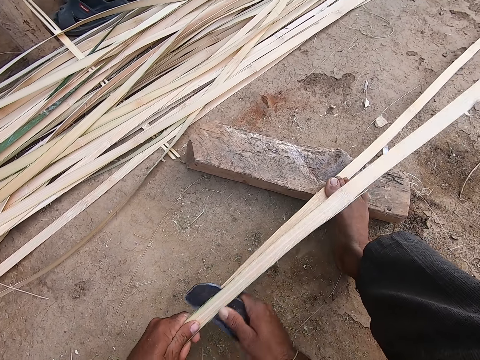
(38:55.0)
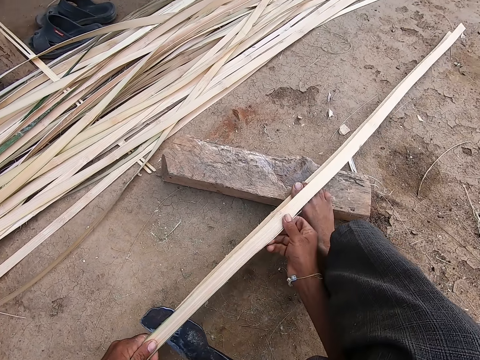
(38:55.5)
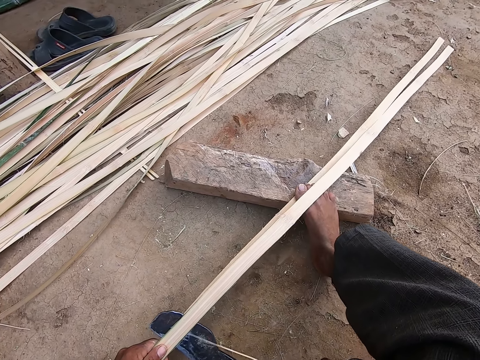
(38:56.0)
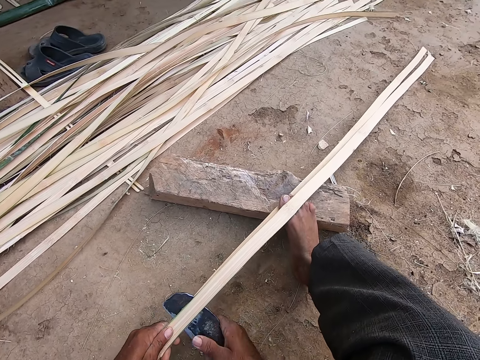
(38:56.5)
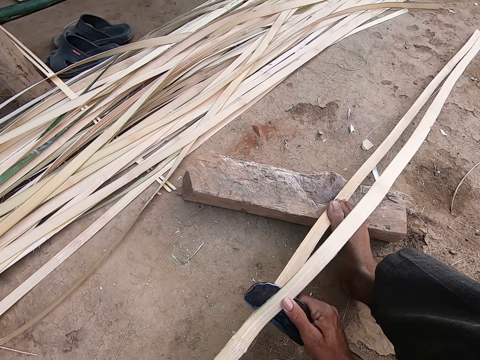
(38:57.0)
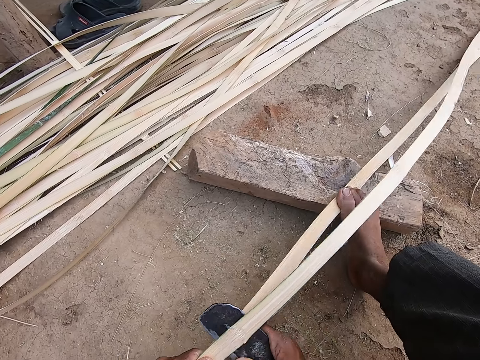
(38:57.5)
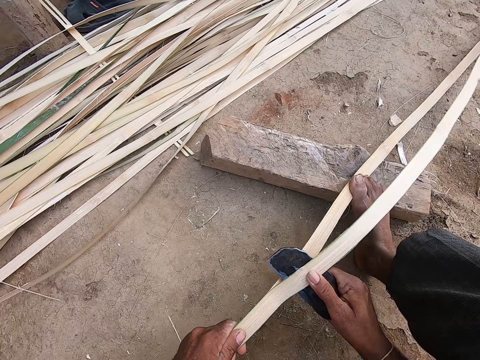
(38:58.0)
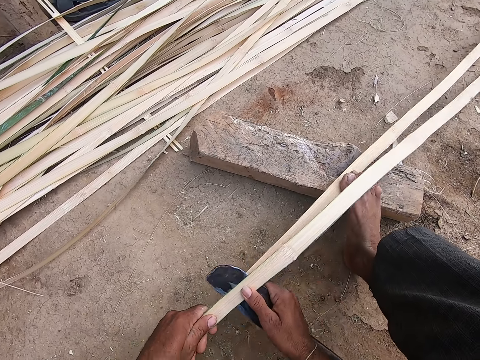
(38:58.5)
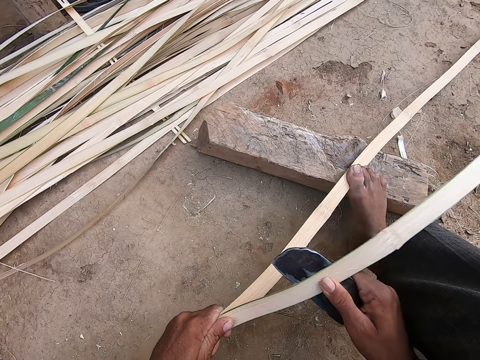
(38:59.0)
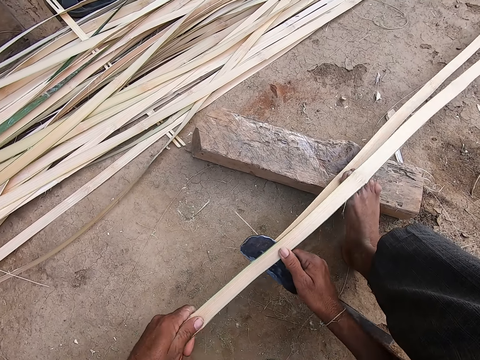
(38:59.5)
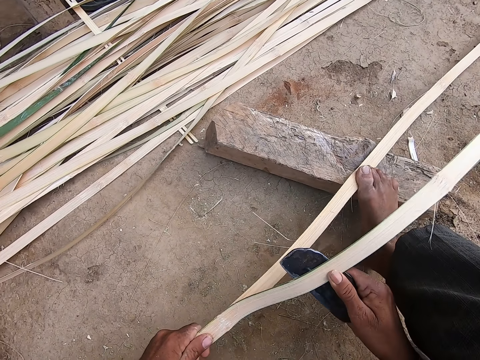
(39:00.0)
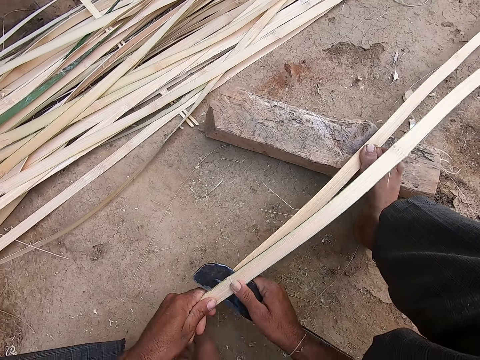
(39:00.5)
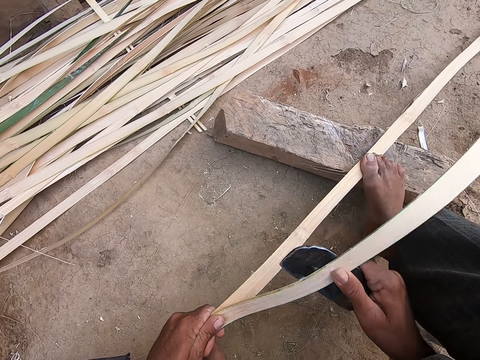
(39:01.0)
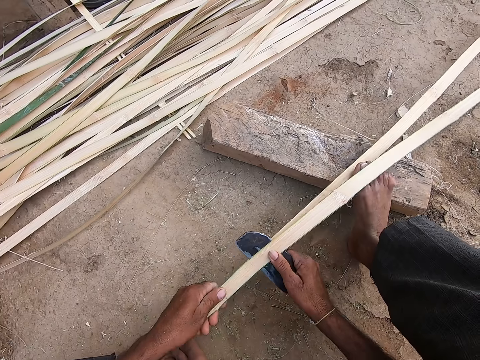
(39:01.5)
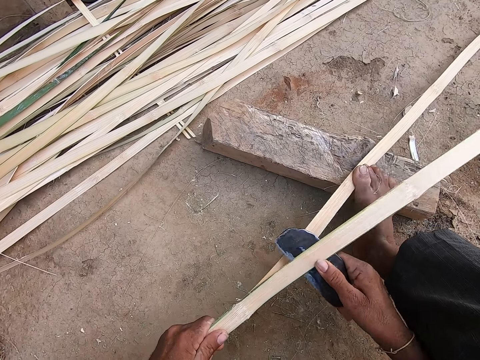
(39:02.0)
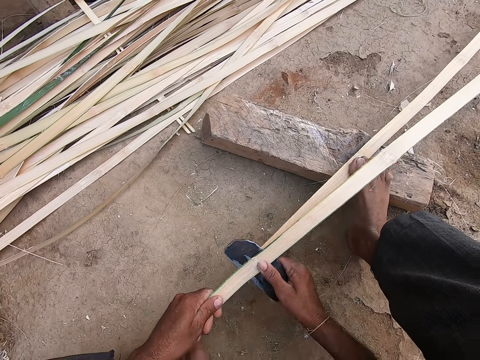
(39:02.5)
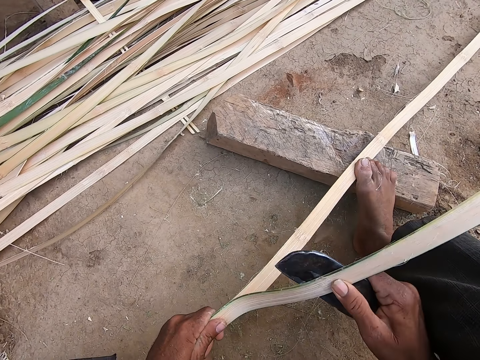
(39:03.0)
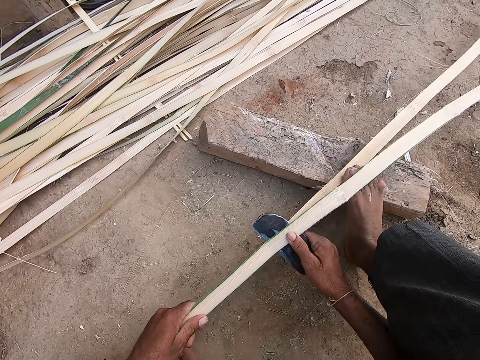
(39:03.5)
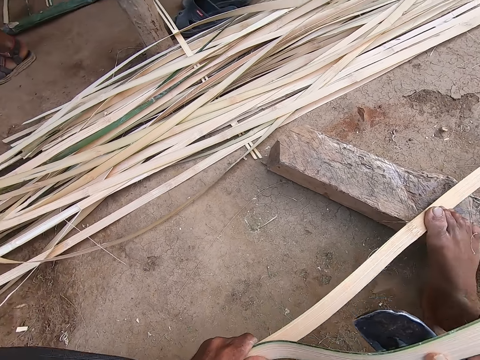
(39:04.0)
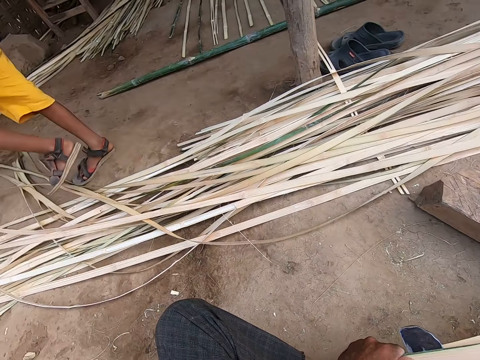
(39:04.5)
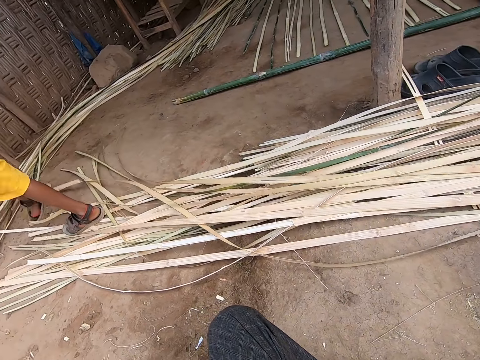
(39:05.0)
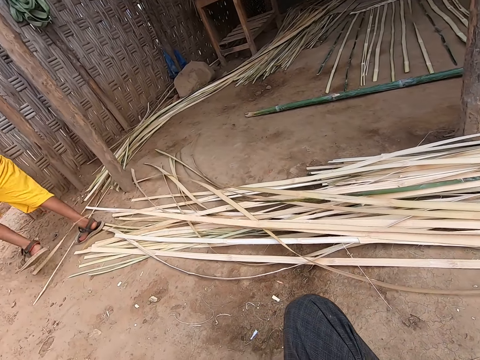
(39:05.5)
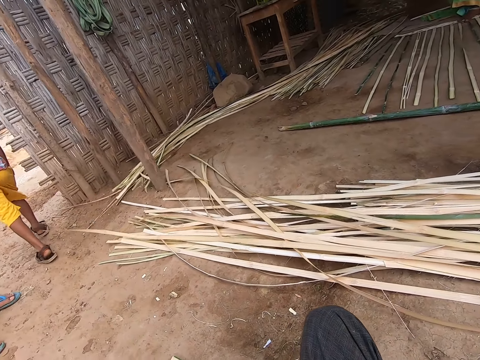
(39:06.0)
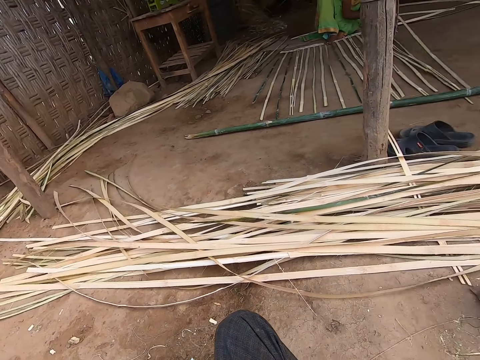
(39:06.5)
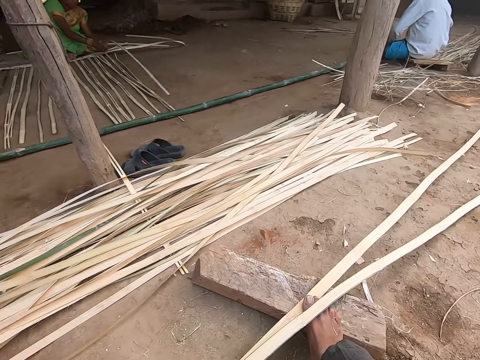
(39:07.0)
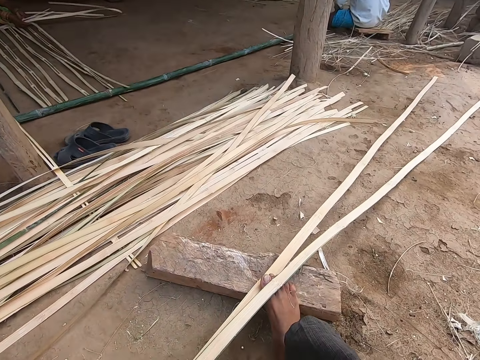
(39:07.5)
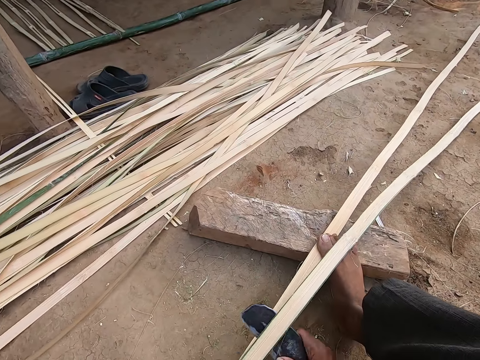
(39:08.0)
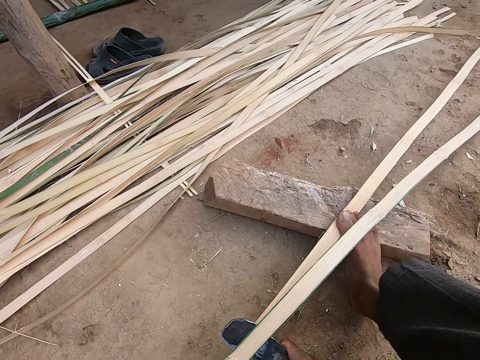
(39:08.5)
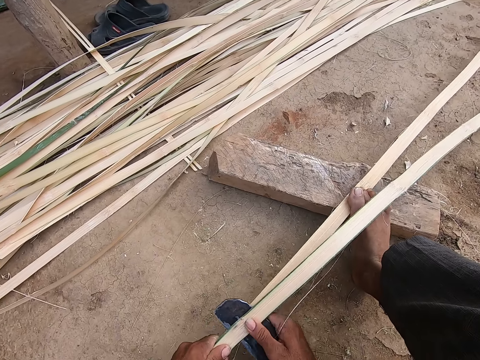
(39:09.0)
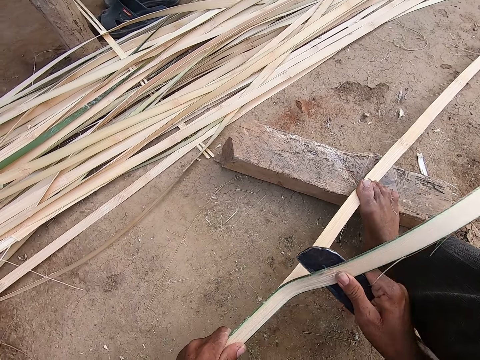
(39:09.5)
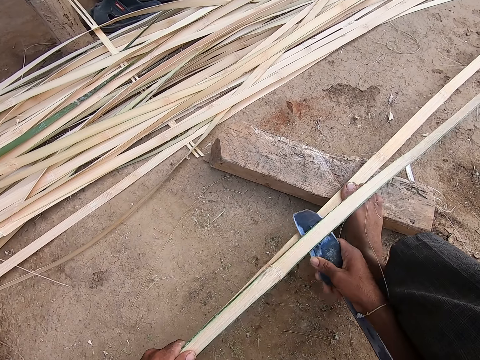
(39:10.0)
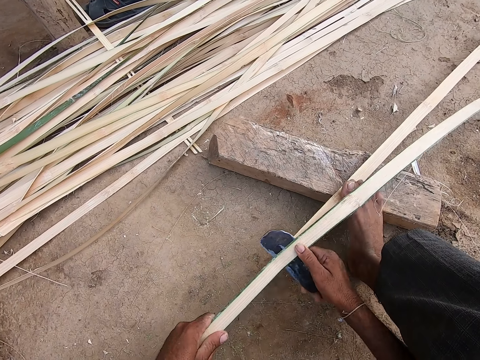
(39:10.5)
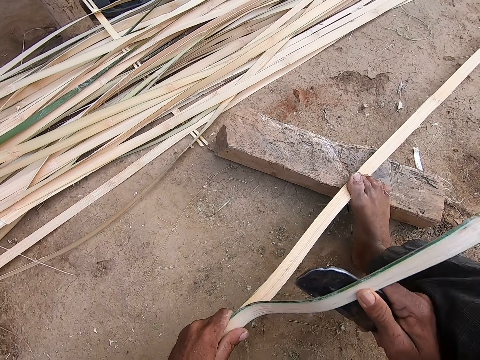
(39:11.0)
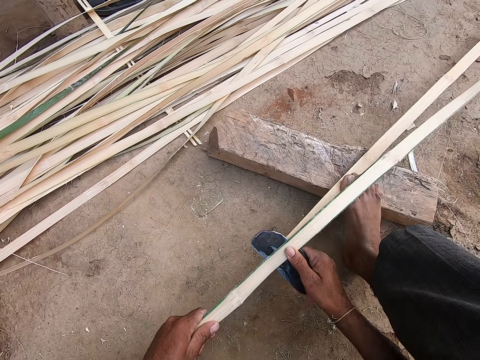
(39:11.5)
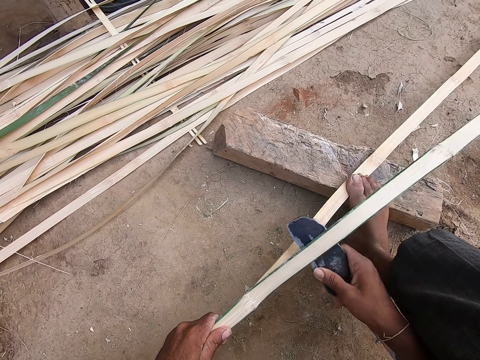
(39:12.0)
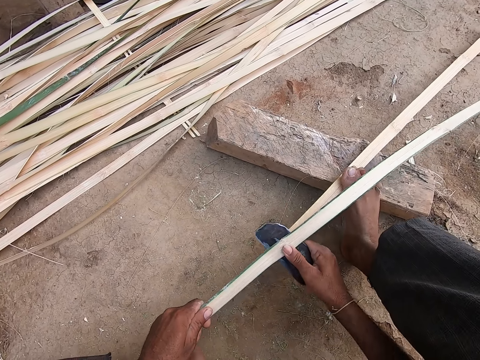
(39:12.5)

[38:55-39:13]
The camera wearer pulls some bamboo strip debris from the bamboo strip with his right hand. He strips the bamboo strip in his left hand with a knife in his right hand. A boy walks on the bamboo strips on the ground with his legs. The camera wearer strips the bamboo strip in his left hand with the knife in his right hand.

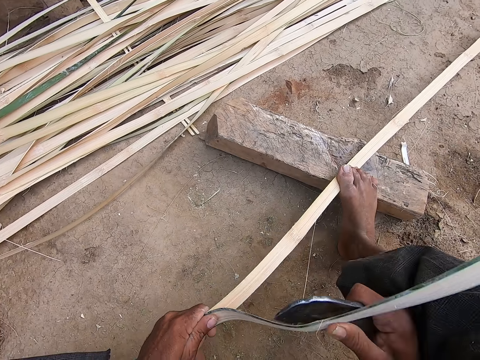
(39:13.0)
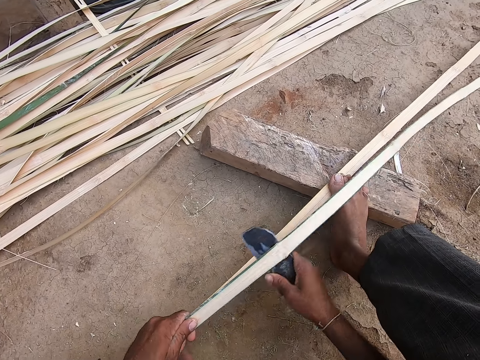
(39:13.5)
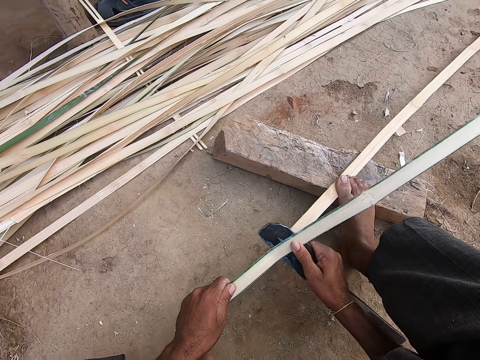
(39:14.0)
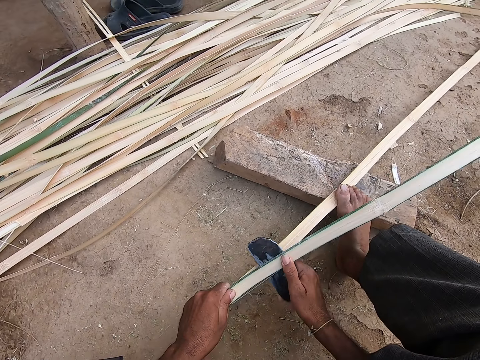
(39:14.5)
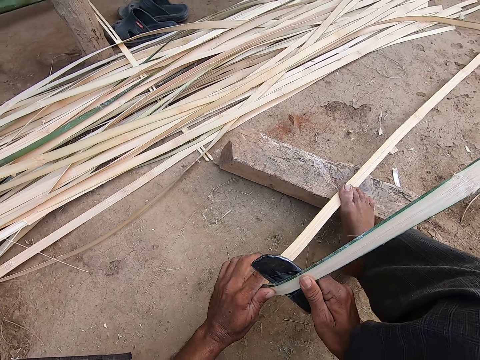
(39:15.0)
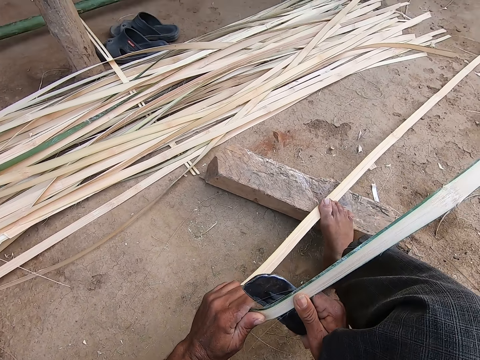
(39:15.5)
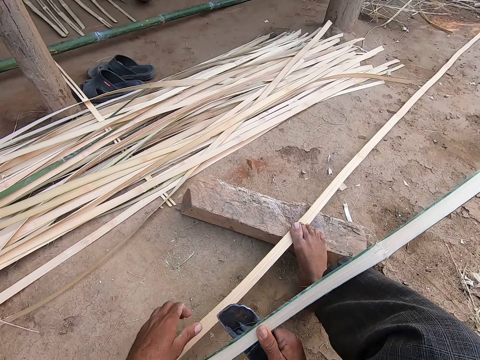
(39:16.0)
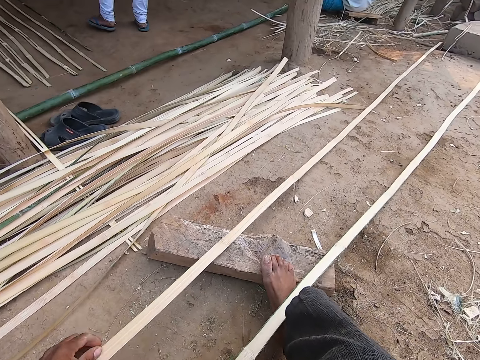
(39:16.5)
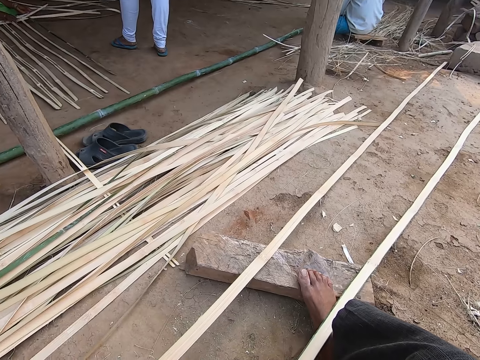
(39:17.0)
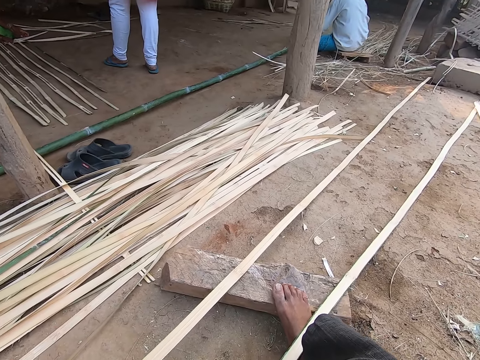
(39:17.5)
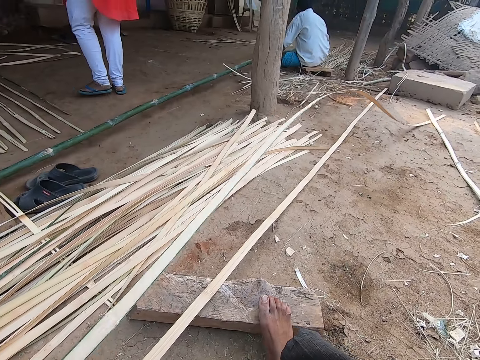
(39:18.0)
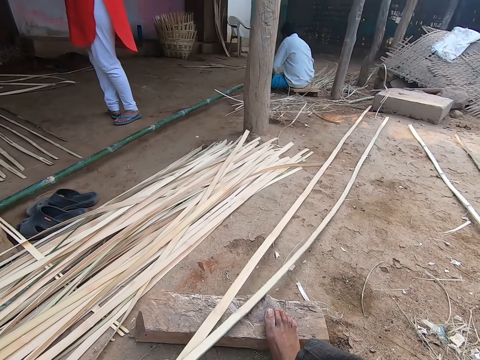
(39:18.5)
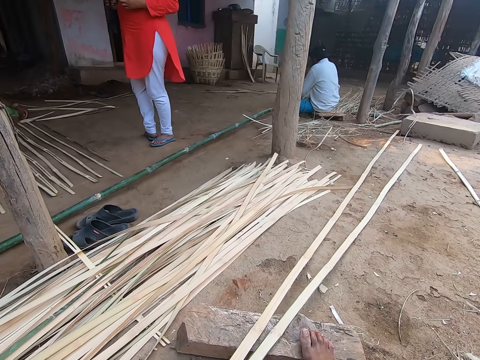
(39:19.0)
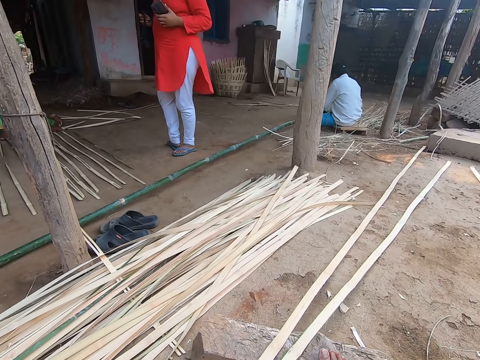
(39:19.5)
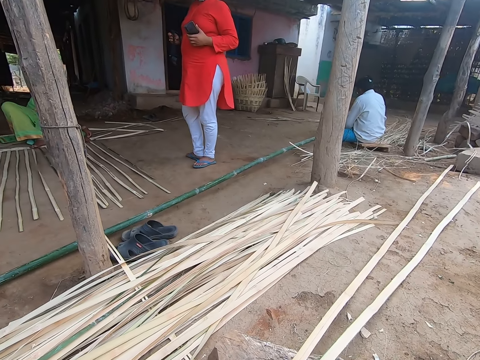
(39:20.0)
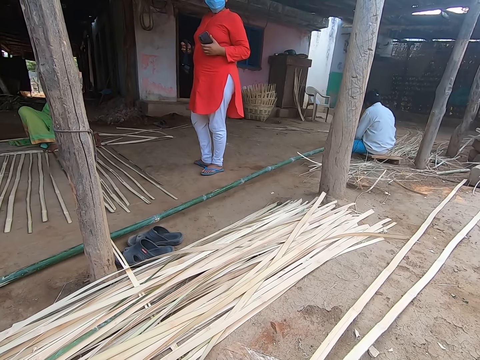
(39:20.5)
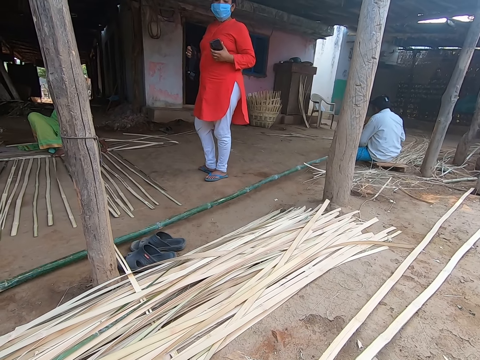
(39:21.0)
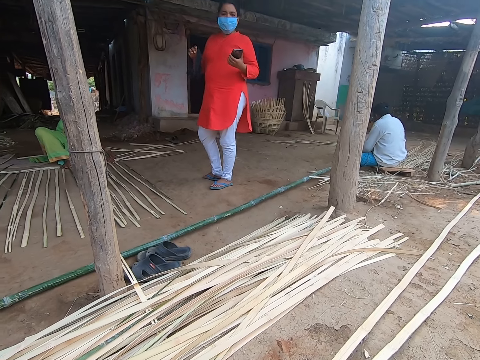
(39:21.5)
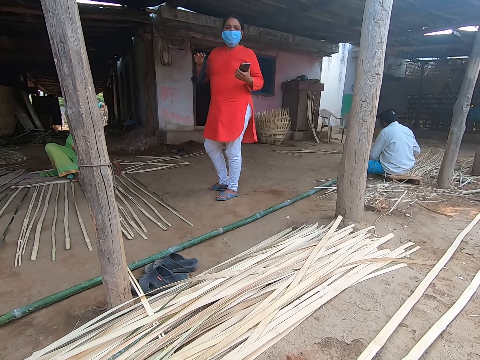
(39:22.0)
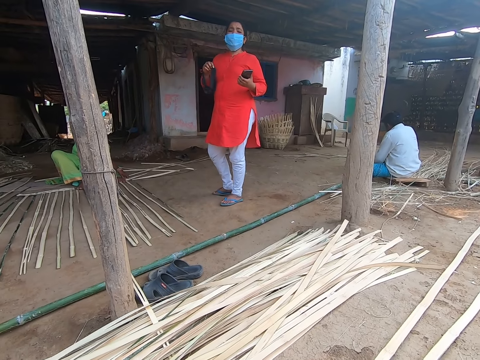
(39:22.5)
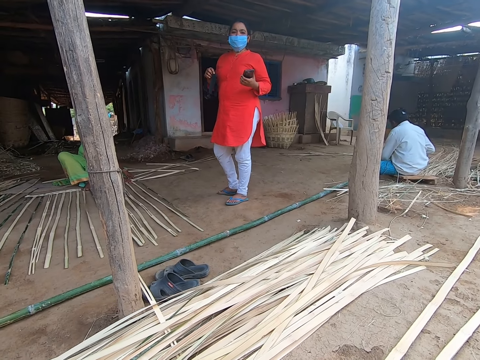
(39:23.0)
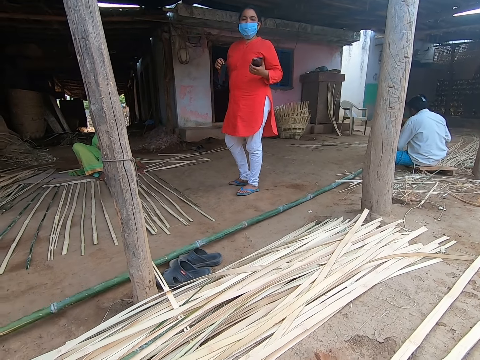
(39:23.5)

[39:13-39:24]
The camera wearer adjusts the bamboo strip on the ground with his left hand. He dialogues with a woman. He picks the bamboo strip from the ground with his left hand and drops the bamboo stick on the ground with his left hand. The woman interacts with the camera wearer.
